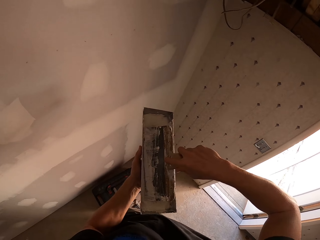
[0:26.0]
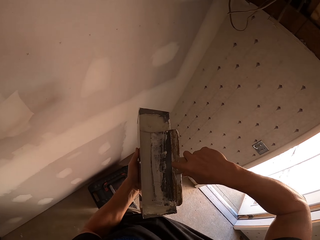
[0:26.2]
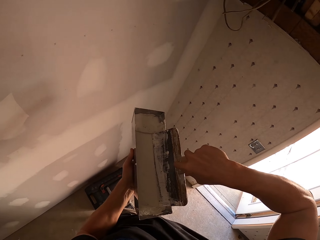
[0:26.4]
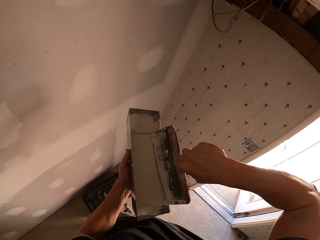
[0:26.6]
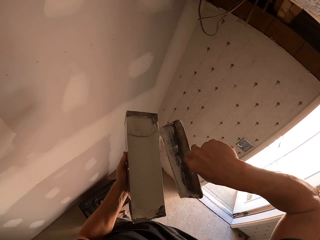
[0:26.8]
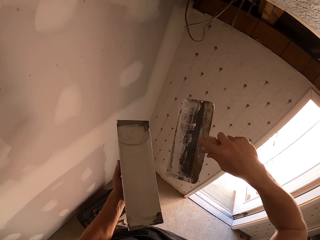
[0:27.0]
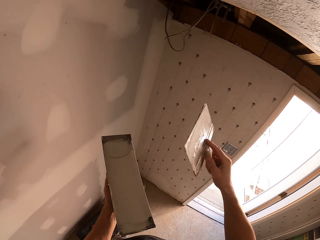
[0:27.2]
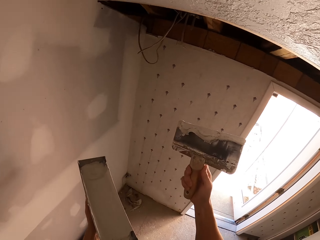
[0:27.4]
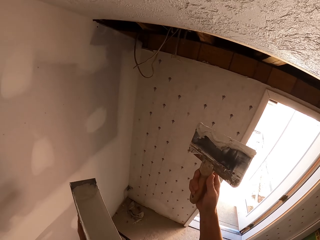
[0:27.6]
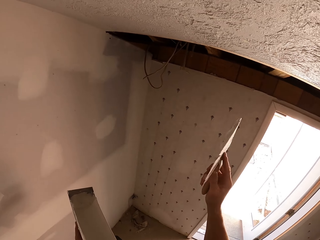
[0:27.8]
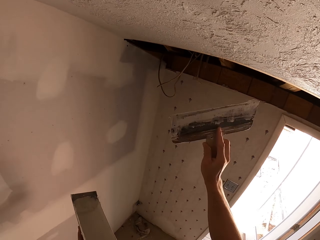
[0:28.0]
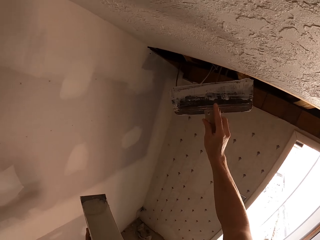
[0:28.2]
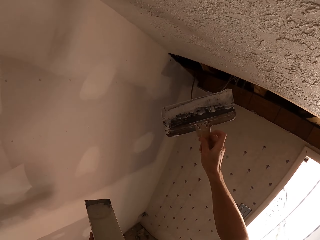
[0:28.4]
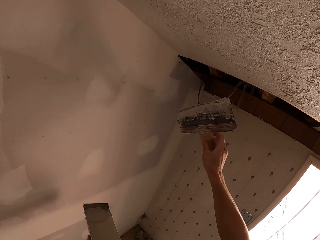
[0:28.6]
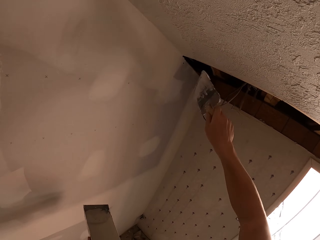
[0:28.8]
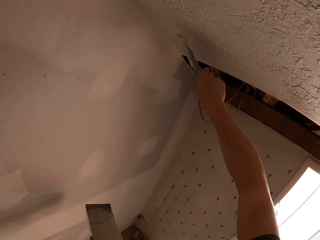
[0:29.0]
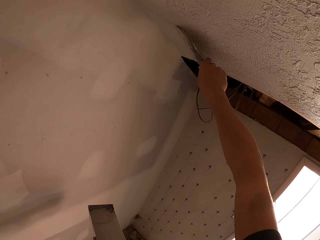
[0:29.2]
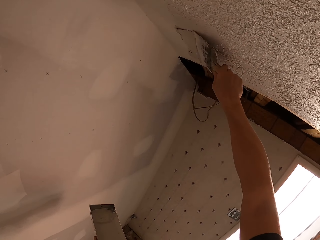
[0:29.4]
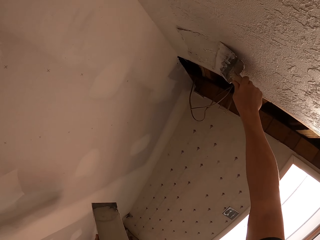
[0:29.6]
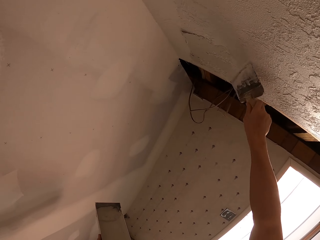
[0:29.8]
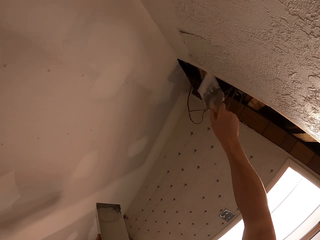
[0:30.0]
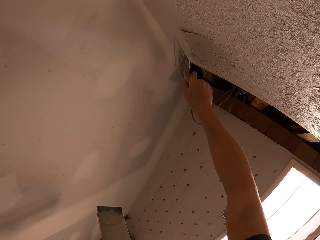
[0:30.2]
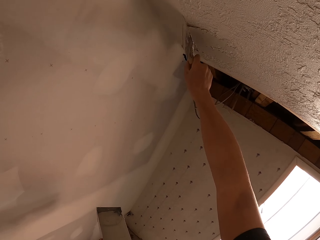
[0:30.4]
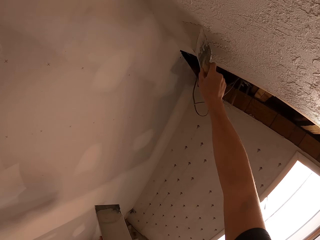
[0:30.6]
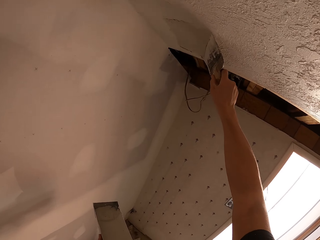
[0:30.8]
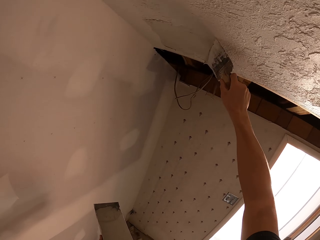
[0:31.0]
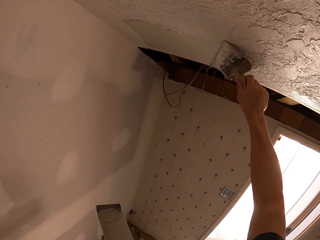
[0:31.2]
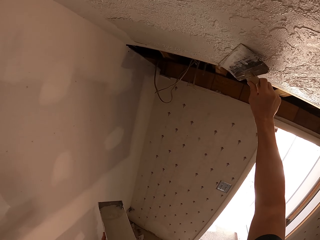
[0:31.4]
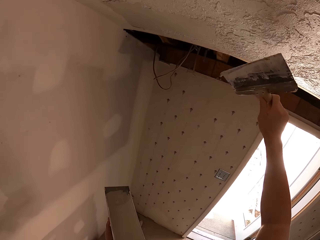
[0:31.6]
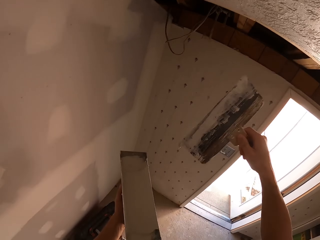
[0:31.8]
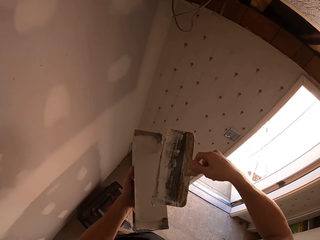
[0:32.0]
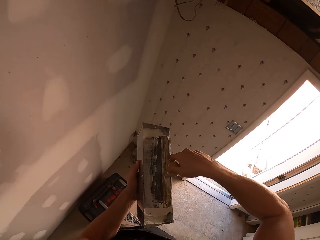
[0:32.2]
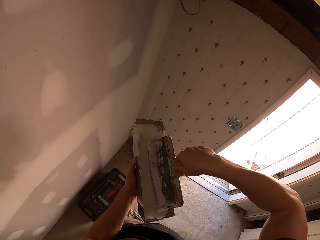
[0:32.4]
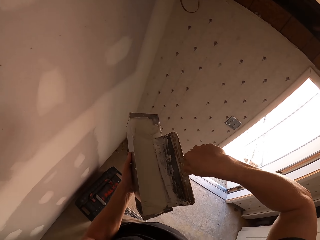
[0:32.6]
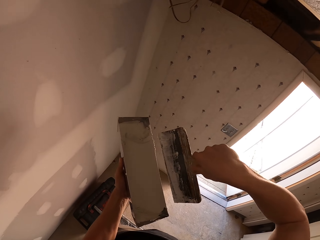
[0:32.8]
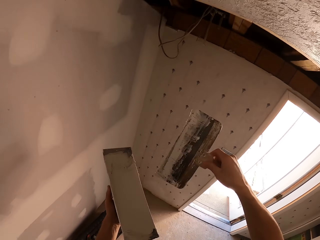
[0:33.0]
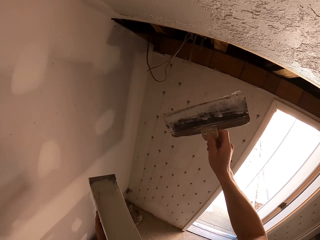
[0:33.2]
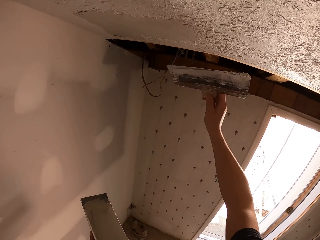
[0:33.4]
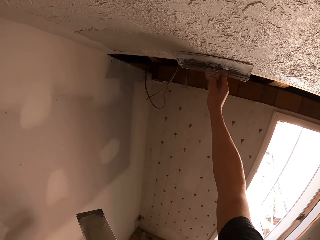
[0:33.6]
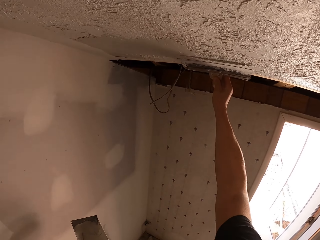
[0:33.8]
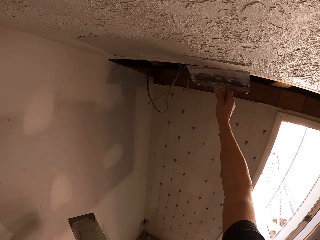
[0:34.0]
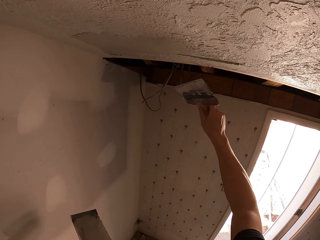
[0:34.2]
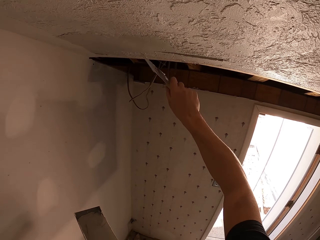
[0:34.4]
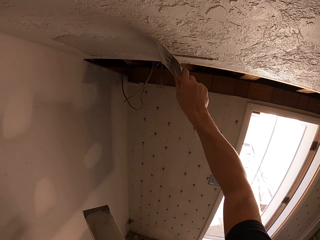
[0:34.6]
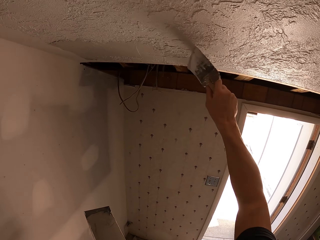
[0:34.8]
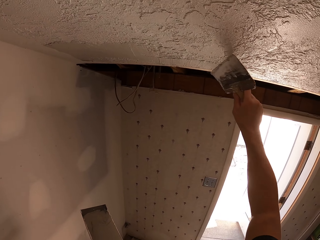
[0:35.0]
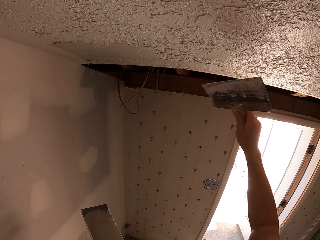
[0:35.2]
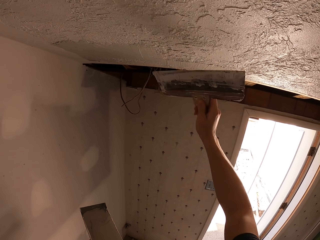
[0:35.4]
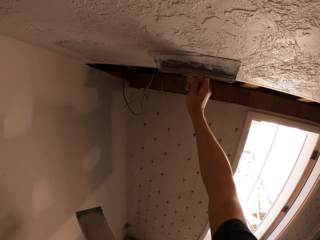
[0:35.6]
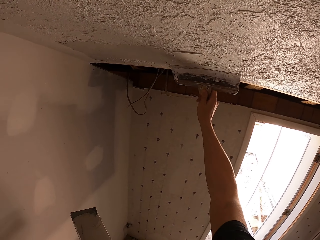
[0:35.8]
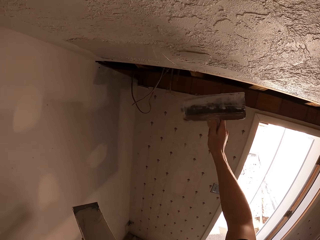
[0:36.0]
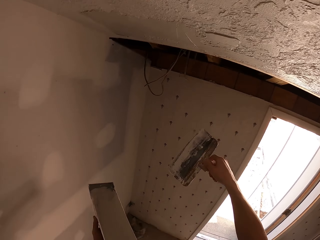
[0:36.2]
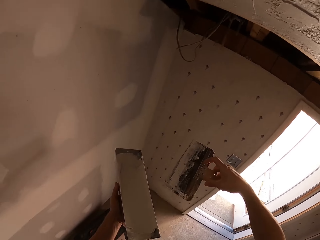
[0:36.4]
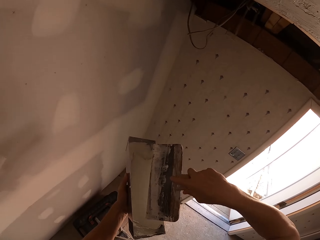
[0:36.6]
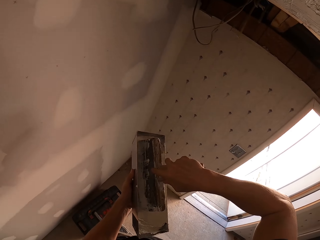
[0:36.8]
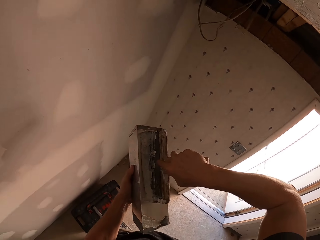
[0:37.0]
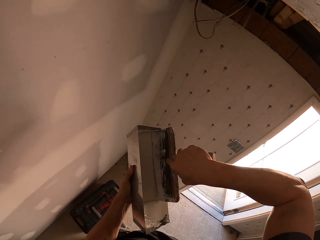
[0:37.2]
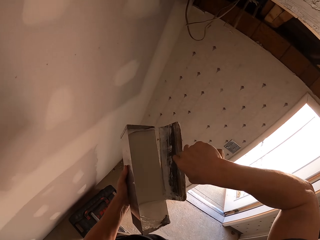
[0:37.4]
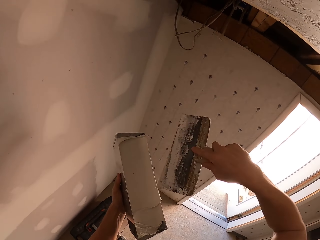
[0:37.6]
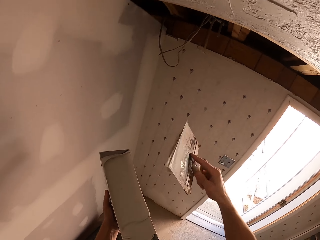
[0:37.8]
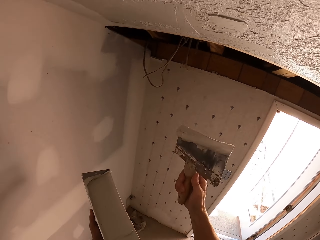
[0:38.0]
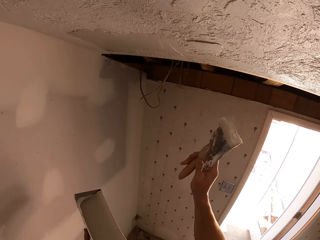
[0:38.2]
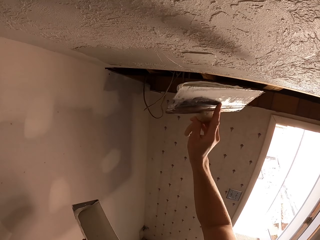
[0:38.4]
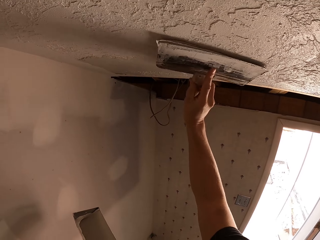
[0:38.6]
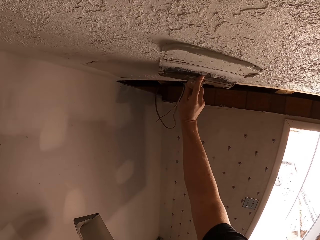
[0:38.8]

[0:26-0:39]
The camera wearer scoops putty with a putty knife. They apply putty on the ceiling. They scoop putty with the putty knife. They apply putty on the ceiling. They scoop putty with the putty knife.

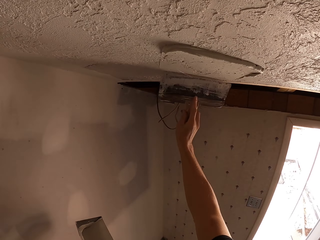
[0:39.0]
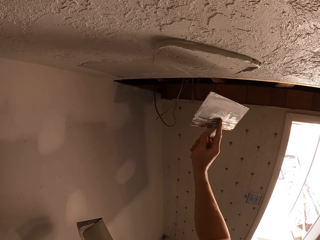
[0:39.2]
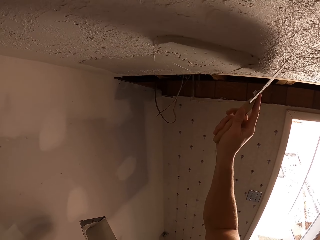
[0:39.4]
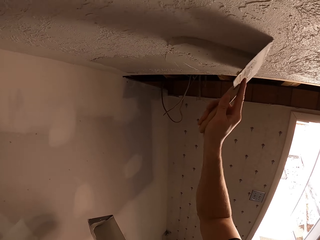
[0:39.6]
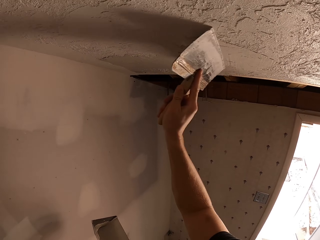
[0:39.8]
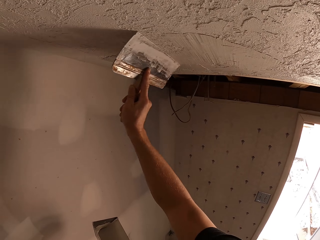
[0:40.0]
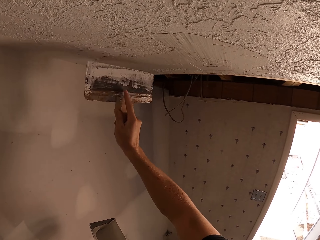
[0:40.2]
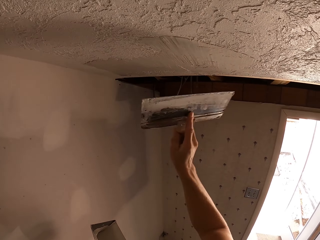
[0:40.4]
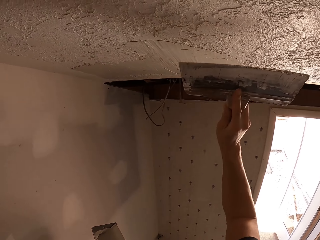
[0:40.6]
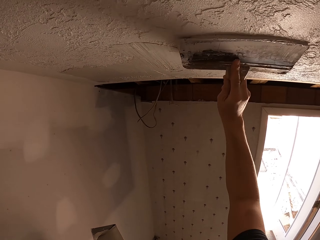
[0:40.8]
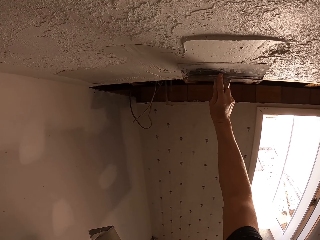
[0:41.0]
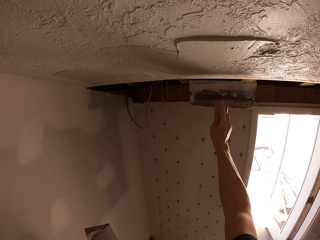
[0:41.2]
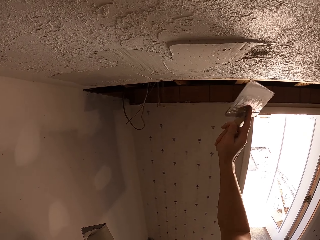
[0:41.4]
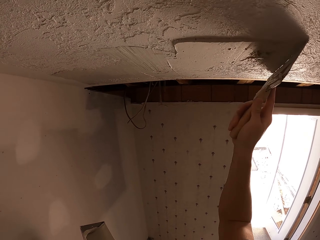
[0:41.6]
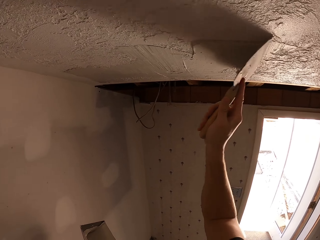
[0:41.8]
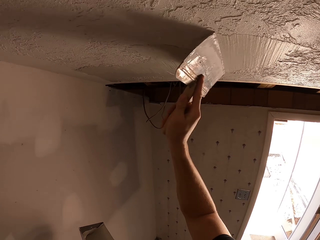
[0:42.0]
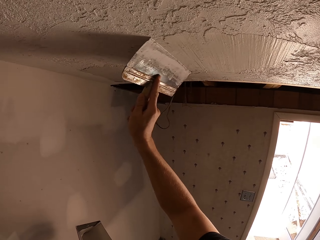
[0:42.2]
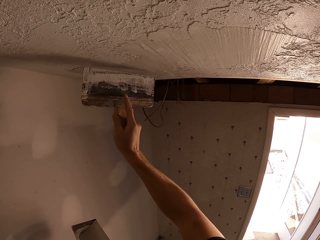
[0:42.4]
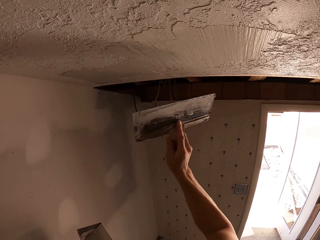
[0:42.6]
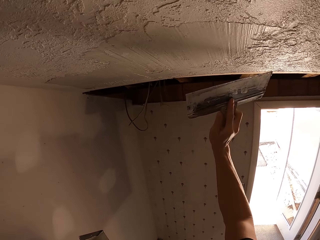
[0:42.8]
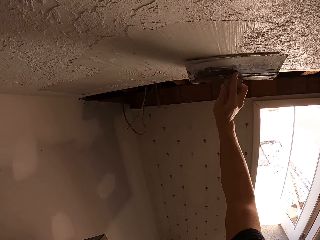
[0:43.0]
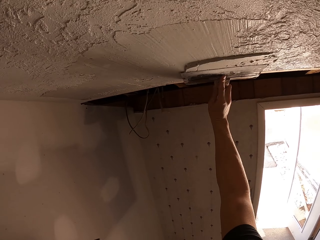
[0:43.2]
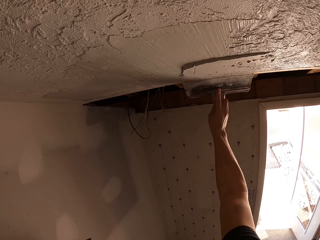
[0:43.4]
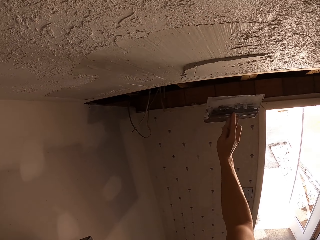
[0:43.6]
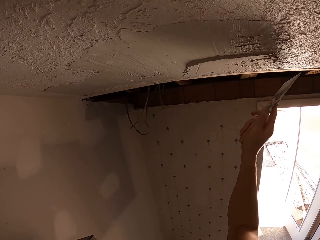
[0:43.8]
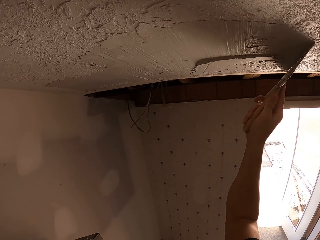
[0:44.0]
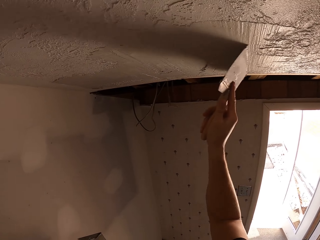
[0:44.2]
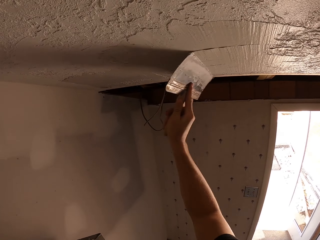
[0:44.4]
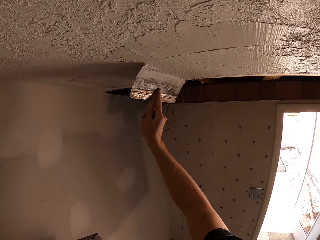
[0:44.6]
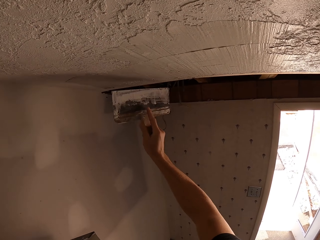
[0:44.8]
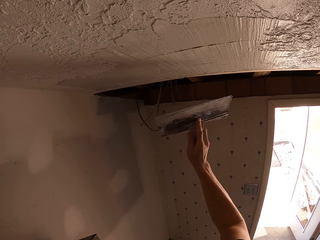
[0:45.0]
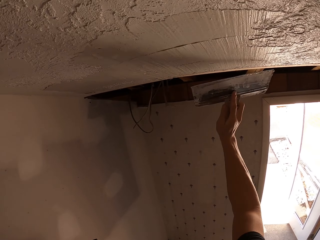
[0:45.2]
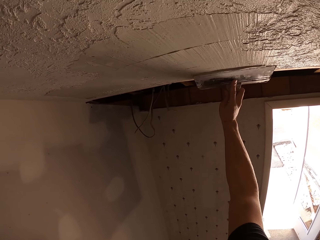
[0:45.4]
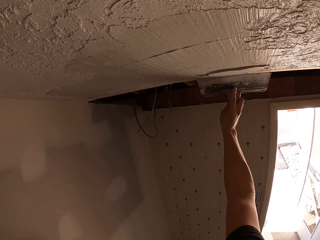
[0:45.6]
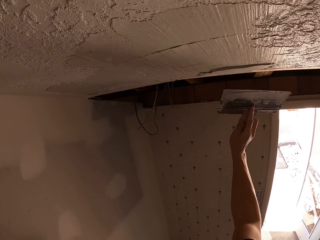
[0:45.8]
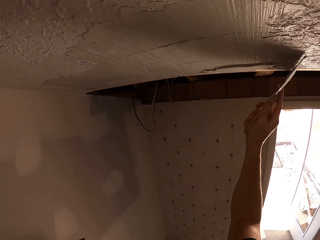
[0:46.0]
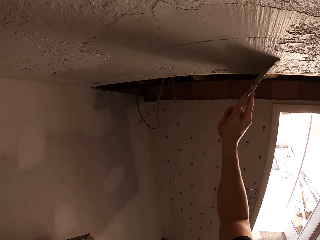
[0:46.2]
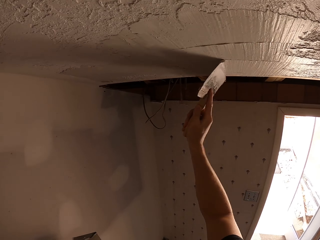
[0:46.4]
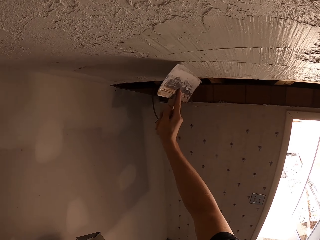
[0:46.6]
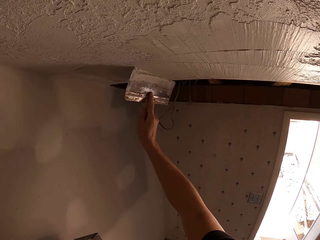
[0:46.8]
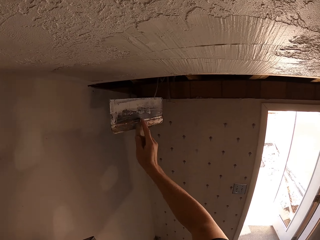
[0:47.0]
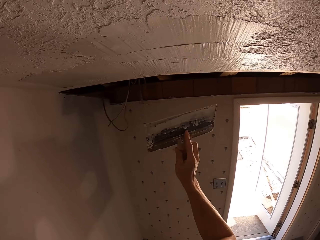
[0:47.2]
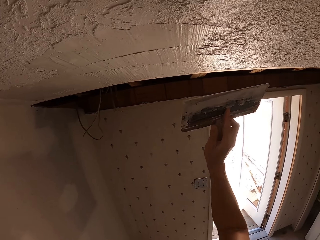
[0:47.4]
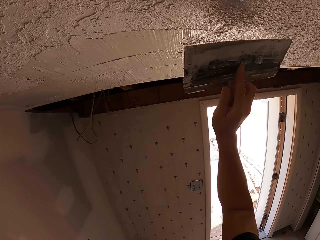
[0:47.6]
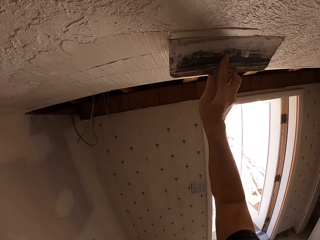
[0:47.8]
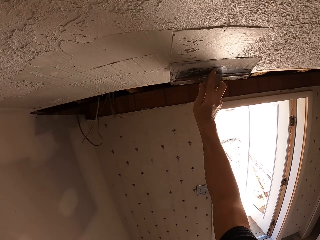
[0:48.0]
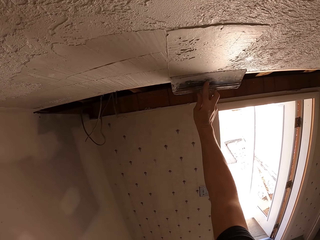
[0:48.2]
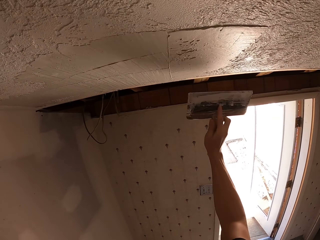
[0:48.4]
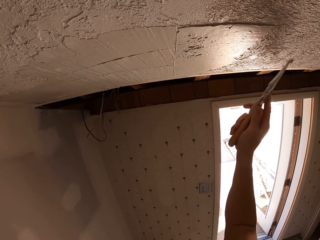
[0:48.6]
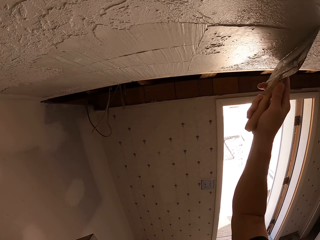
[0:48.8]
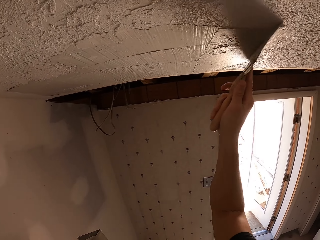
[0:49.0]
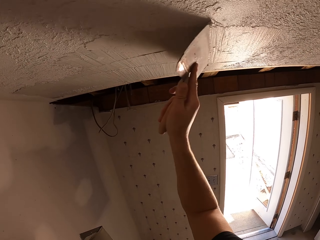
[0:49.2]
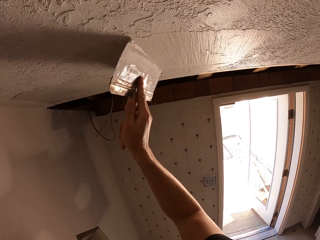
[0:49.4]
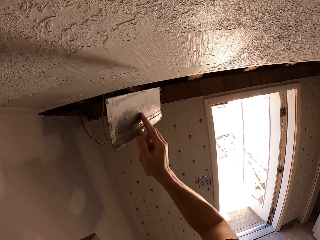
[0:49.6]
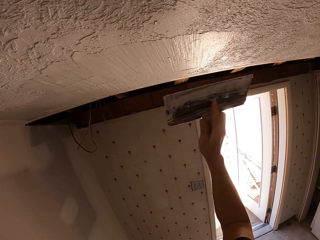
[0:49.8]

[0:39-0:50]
The camera wearer applies putty on the ceiling. They apply putty on the ceiling repeatedly.
